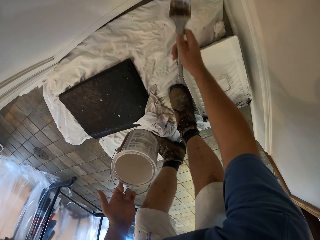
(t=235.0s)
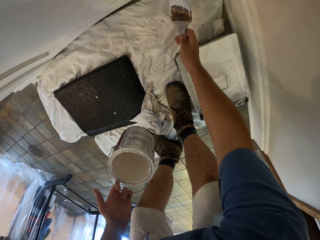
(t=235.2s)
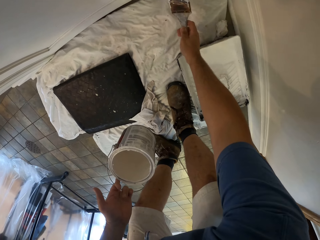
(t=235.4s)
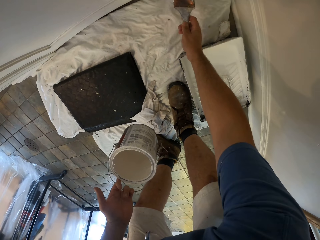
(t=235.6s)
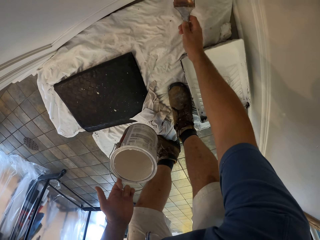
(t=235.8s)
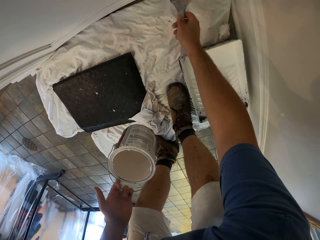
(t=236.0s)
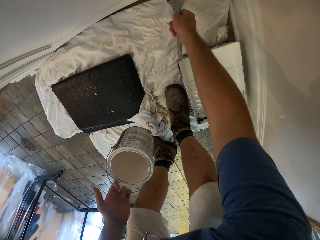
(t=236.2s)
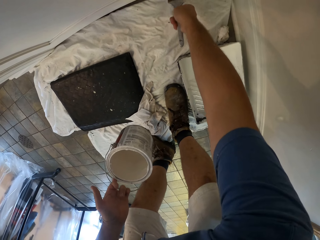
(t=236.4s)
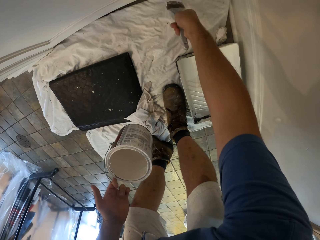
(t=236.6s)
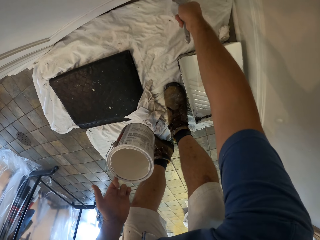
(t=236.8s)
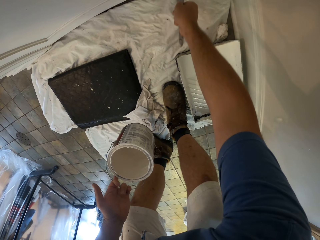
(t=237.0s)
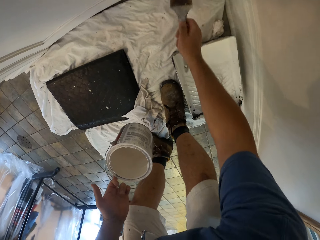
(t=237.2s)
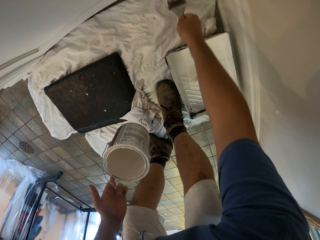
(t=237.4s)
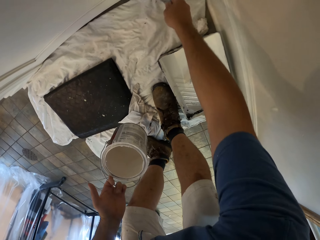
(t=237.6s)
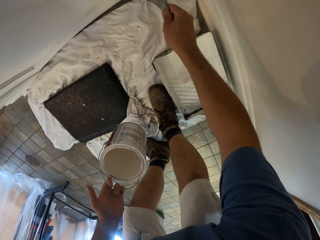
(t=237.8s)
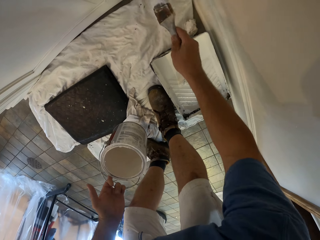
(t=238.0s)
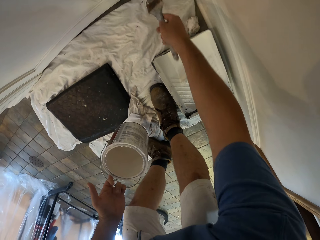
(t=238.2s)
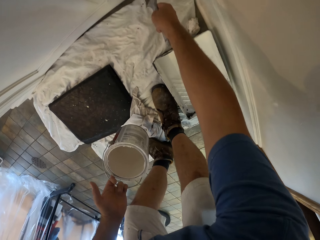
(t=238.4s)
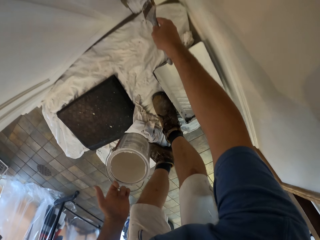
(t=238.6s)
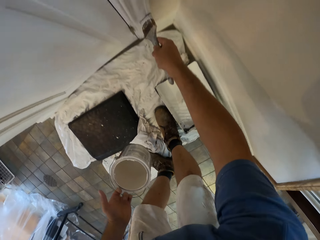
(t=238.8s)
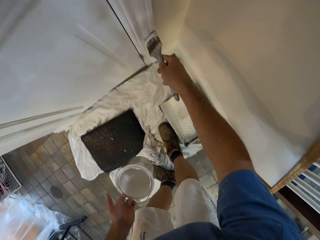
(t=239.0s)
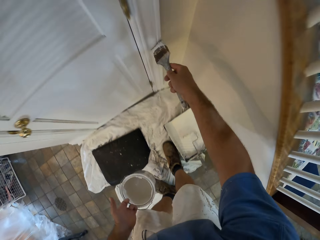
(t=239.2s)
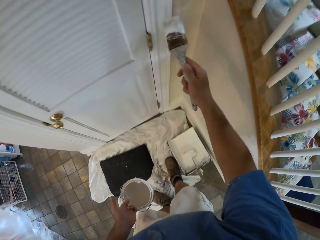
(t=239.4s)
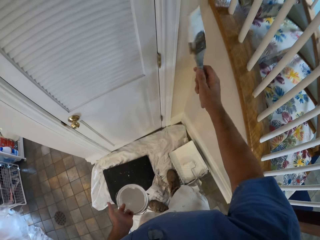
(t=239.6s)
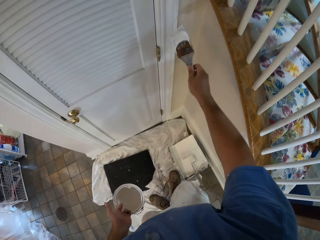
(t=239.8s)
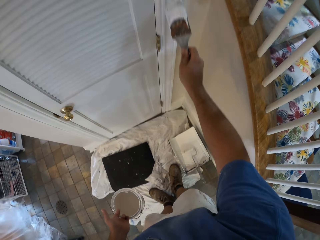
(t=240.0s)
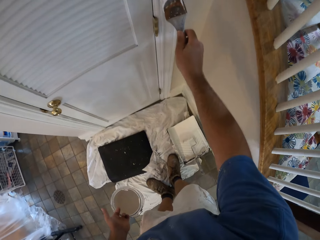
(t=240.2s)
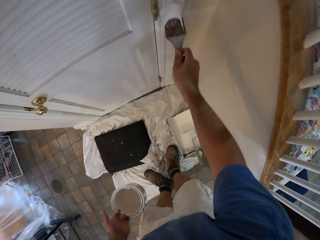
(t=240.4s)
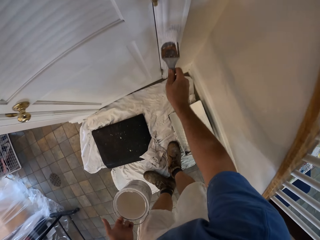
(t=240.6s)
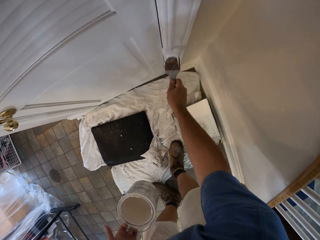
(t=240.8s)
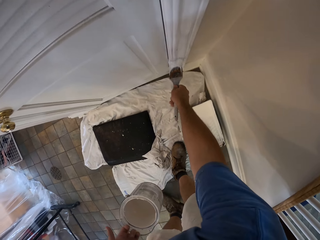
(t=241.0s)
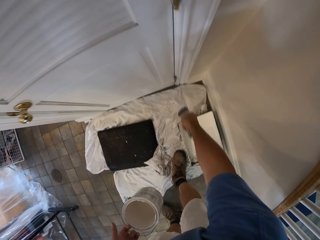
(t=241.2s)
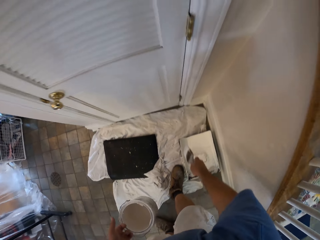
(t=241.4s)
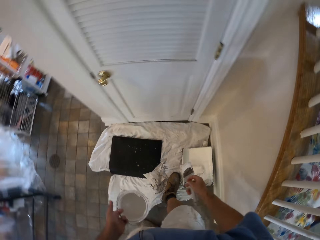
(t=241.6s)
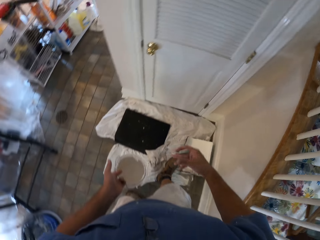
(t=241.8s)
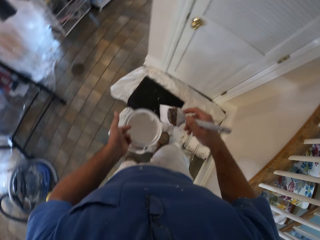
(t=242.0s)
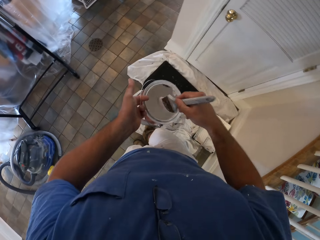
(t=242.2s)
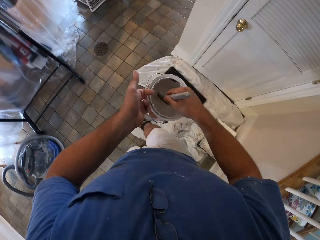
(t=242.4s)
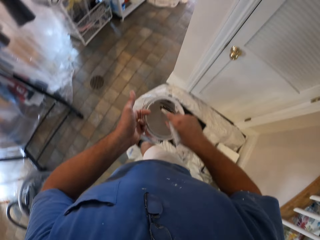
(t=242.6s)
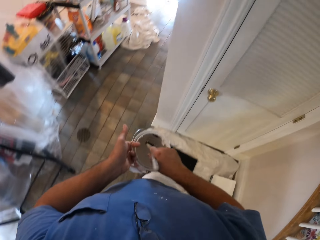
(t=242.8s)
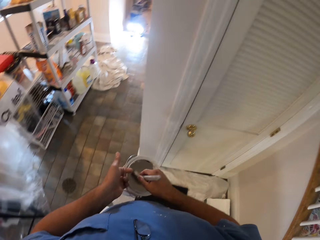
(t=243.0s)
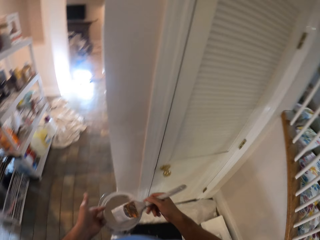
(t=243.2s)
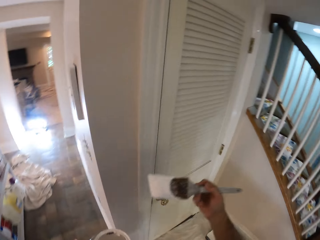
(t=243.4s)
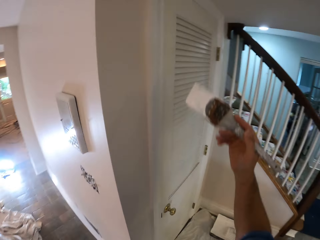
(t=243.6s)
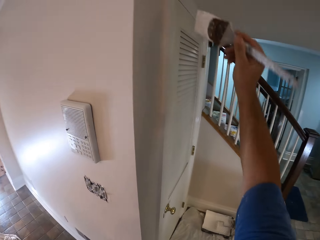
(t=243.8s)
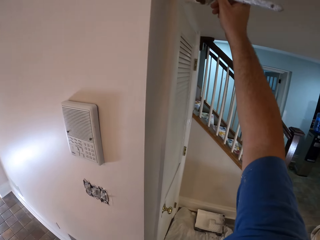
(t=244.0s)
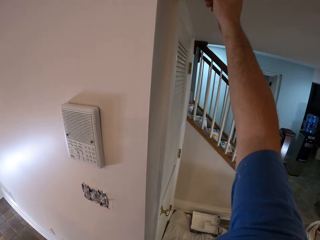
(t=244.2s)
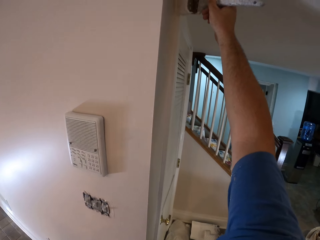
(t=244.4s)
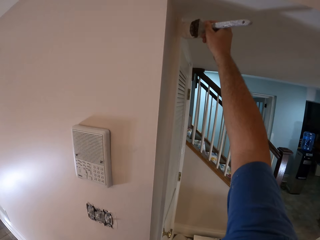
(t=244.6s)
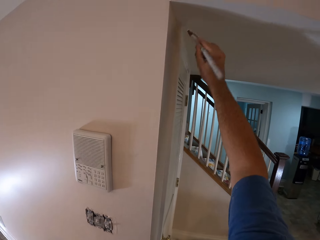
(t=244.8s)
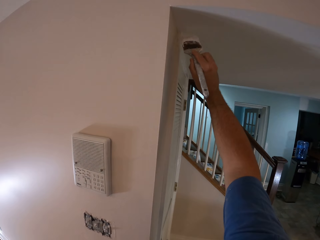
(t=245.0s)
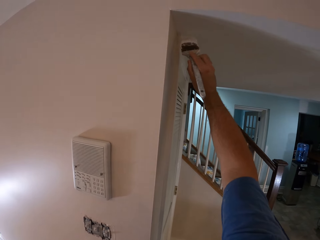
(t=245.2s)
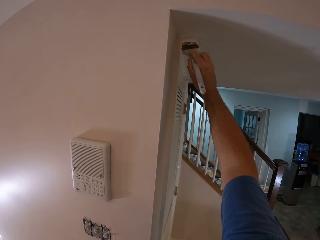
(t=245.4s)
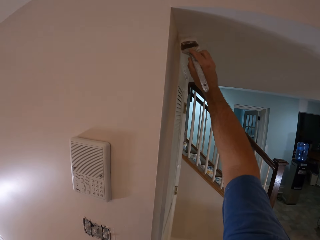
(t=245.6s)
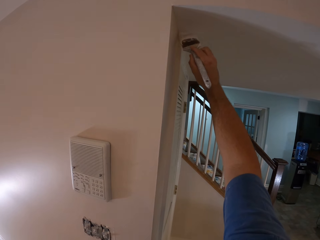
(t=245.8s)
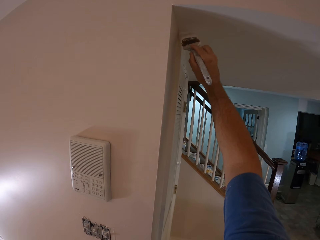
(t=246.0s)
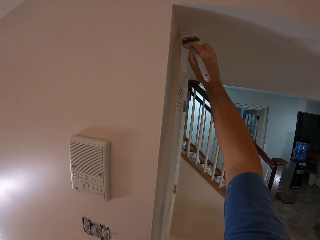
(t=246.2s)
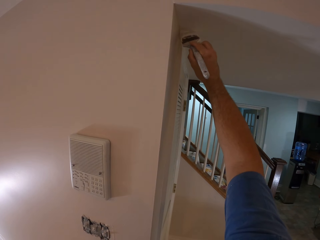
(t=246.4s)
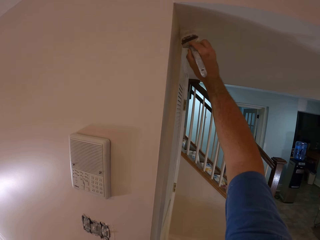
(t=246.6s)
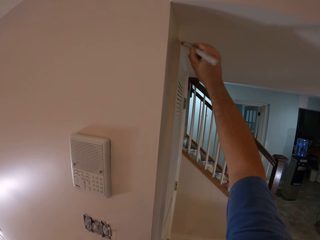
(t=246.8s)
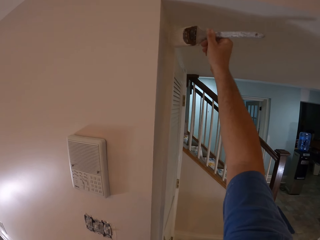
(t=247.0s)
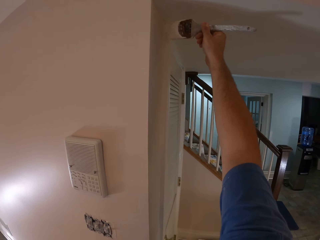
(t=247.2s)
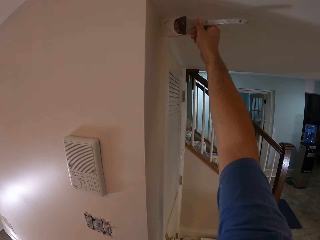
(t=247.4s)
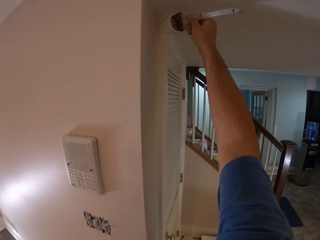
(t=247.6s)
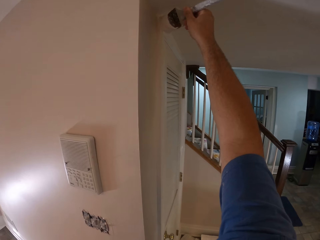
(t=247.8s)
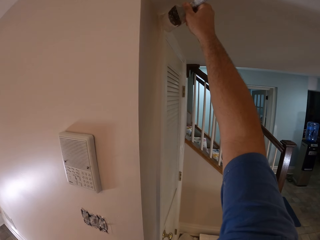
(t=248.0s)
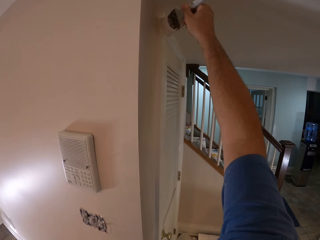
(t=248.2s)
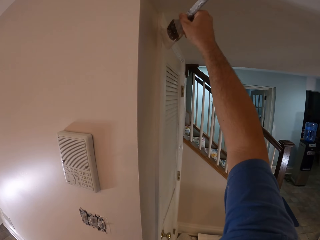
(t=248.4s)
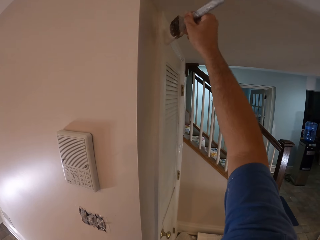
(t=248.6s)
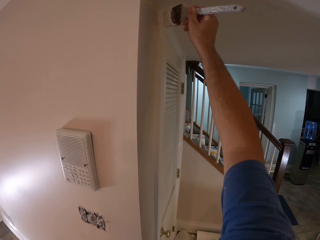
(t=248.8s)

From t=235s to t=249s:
The camera wearer stands up. He applies paint on the baseboard. He bends towards the baseboard and applies the paint on the baseboard. He lowers the paint brush. He stands up. He dips the paint brush in the can of paint and moves the paint brush around the can of paint. He walks towards the closet. He lifts up the paint brush from the can of paint. He moves his hand towards the closet. He paints the door or baseboard with the paint brush in his right hand.

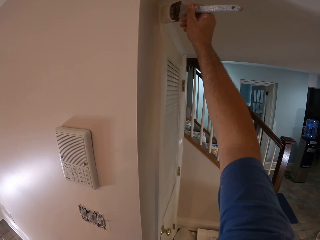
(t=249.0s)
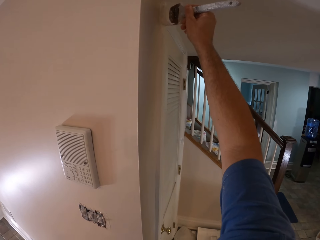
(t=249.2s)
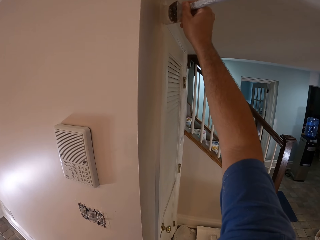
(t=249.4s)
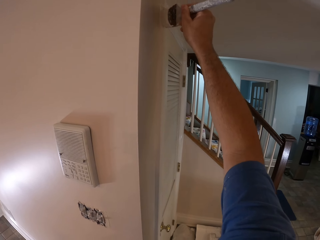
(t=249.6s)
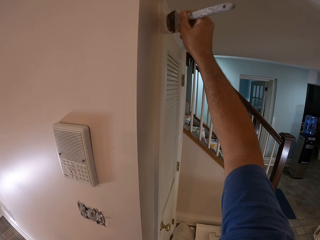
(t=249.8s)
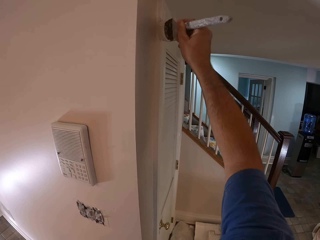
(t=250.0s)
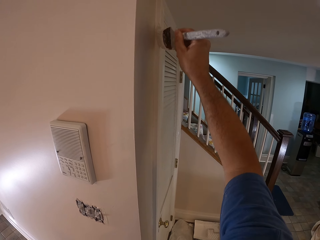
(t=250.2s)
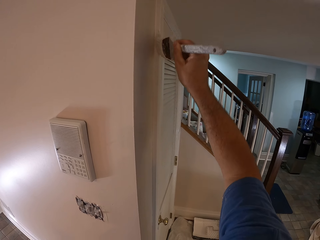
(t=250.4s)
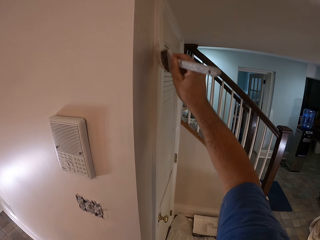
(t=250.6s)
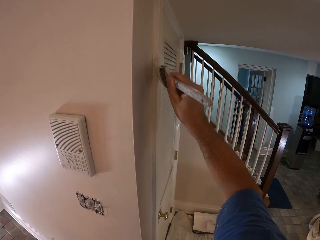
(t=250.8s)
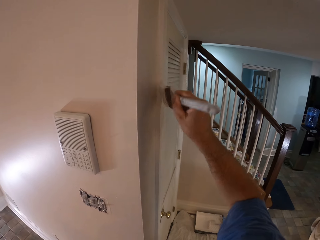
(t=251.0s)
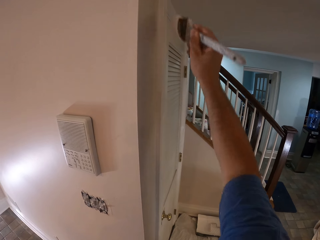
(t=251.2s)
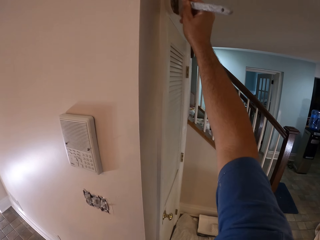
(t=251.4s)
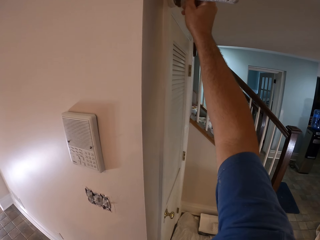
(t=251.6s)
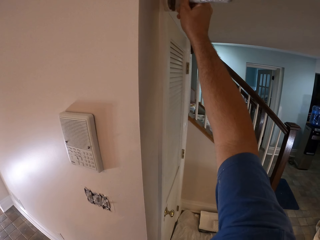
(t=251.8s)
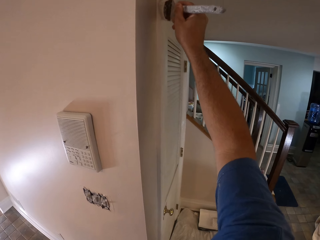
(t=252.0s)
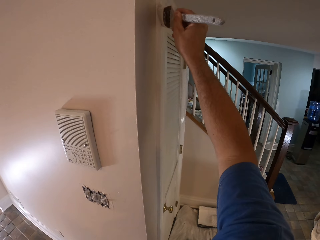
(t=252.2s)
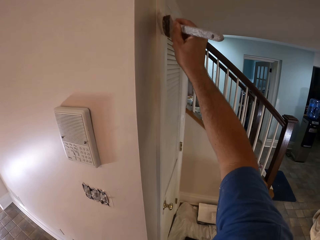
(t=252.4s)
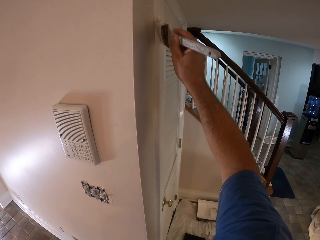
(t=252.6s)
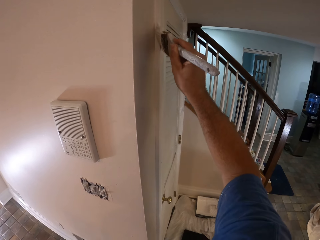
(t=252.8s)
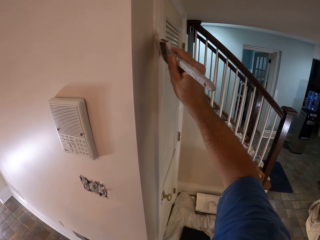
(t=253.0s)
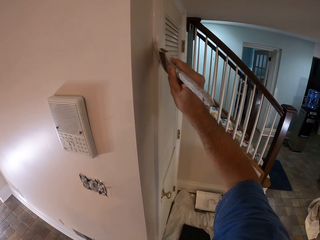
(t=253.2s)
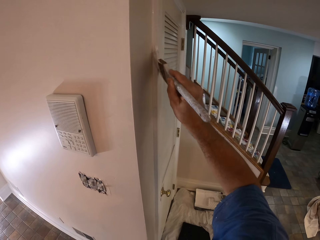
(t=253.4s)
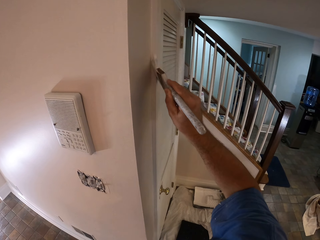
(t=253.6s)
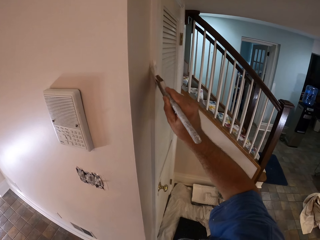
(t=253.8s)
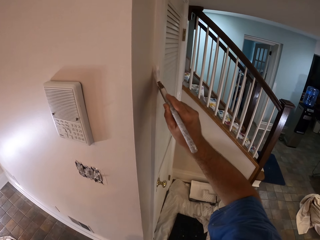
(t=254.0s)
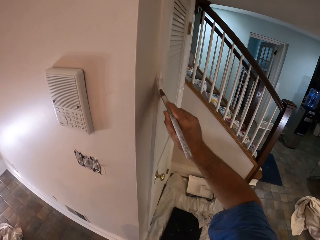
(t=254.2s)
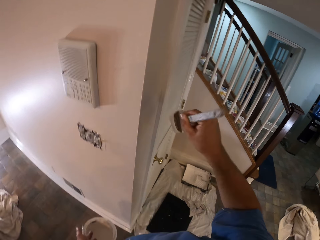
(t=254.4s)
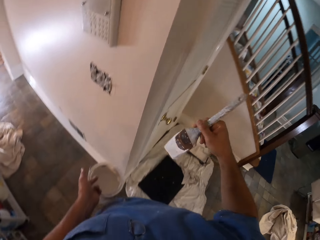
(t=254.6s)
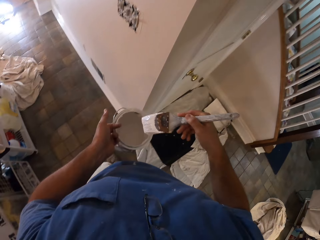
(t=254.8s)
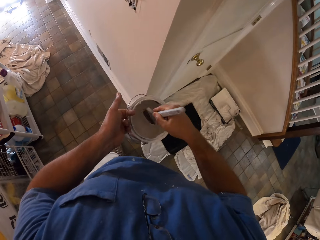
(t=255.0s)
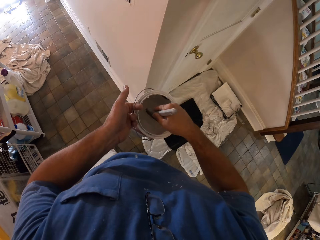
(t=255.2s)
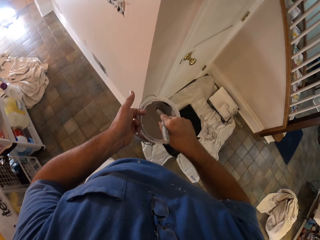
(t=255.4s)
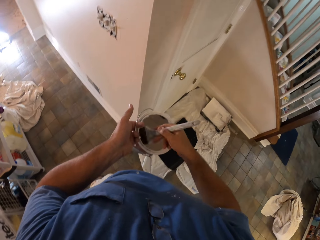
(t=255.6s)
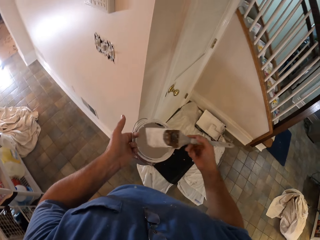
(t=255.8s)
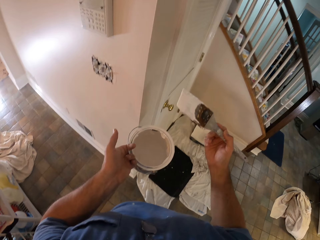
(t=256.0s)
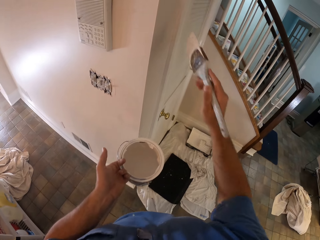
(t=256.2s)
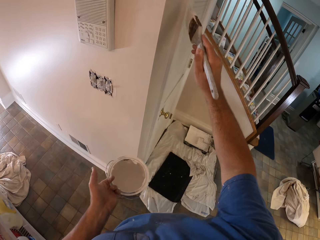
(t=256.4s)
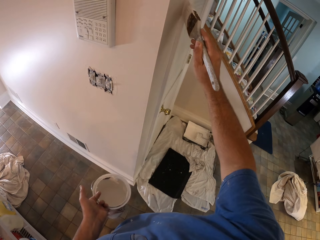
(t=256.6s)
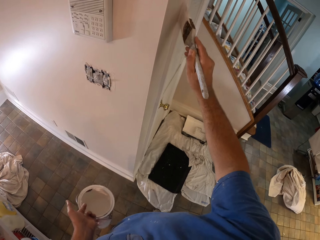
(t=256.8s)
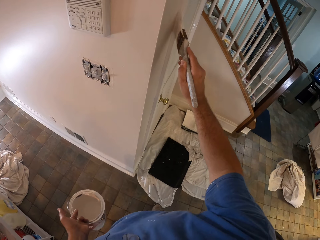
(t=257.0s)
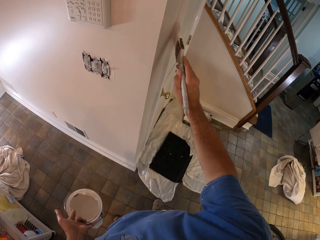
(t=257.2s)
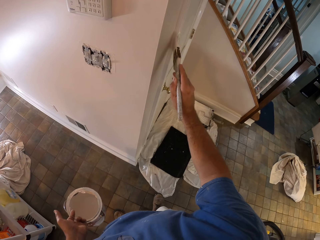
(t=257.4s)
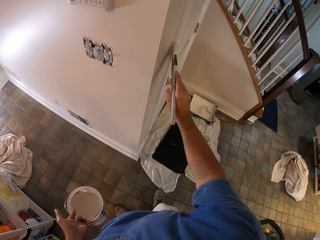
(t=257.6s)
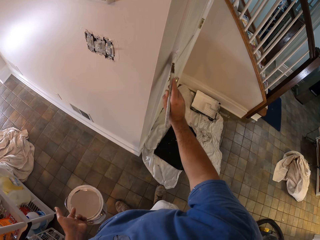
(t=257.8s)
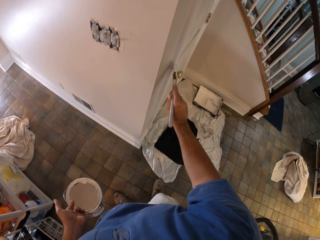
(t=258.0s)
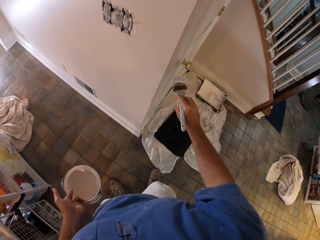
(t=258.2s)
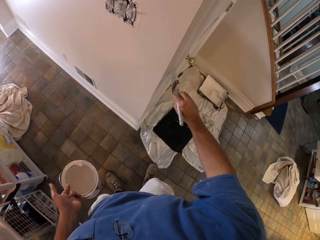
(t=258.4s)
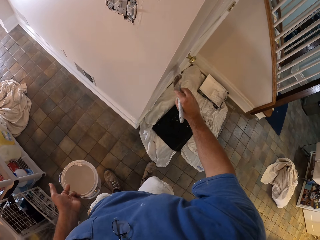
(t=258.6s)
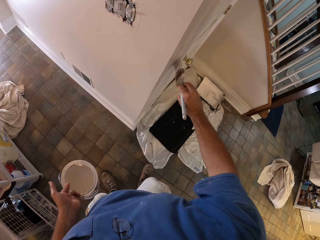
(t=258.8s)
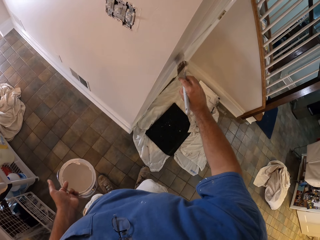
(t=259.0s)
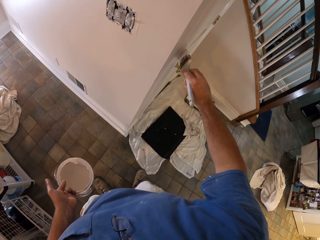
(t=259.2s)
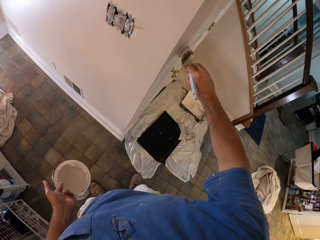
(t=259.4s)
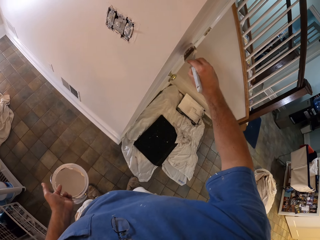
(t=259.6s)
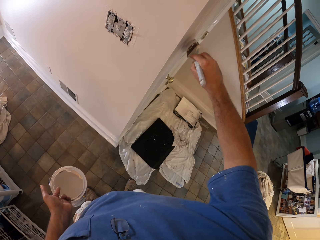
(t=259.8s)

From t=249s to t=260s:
The camera wearer moves his hand towards the can of paint. He dips the paint brush in the can of paint and moves the paint brush in the can of paint. He lifts up the paint brush from the can of paint. He moves his hand towards the closet. He lowers the can of paint. He paints the door or baseboard of the closet with the paint brush in his right hand.
